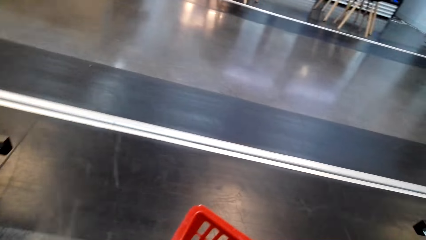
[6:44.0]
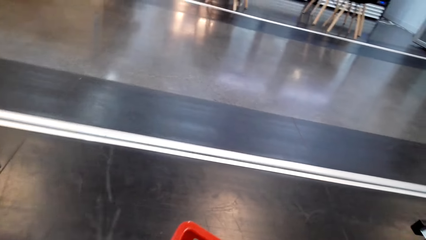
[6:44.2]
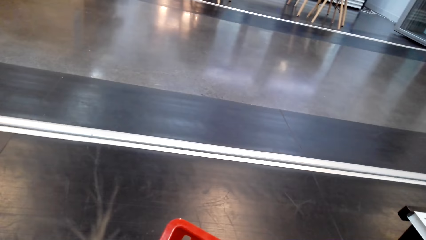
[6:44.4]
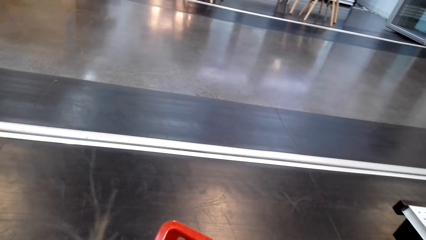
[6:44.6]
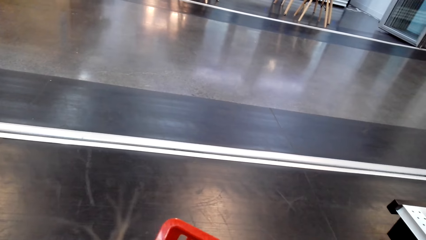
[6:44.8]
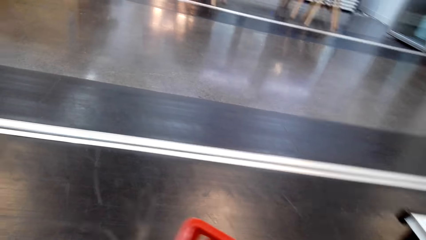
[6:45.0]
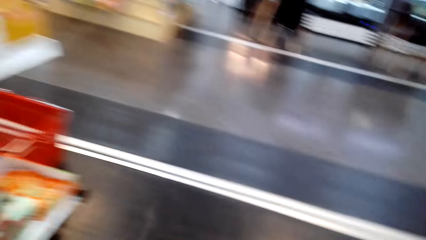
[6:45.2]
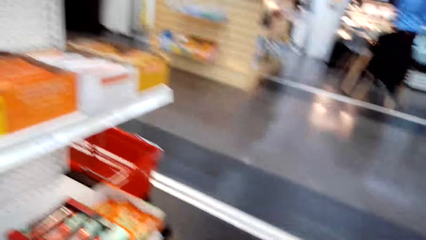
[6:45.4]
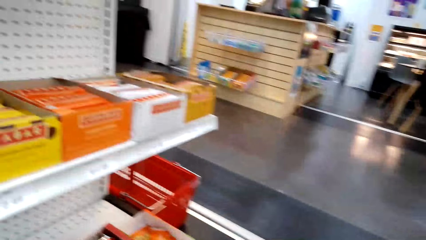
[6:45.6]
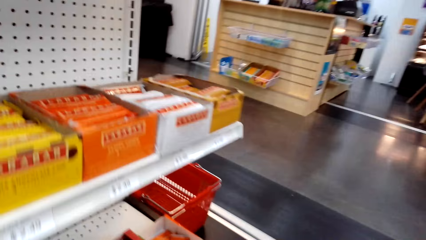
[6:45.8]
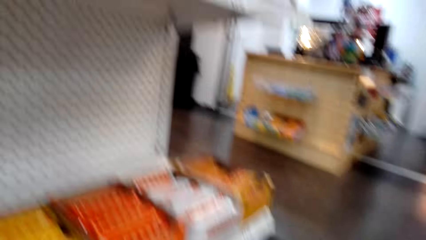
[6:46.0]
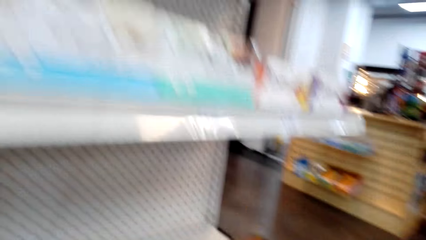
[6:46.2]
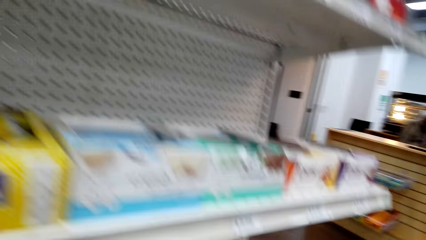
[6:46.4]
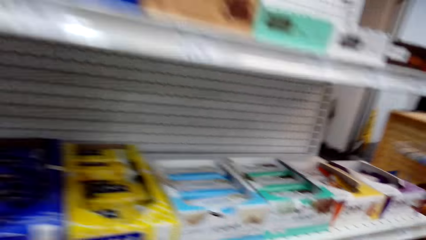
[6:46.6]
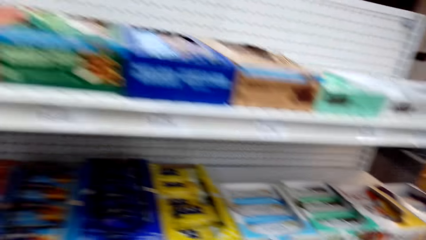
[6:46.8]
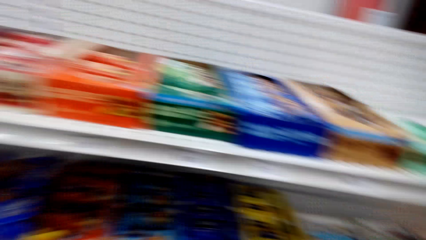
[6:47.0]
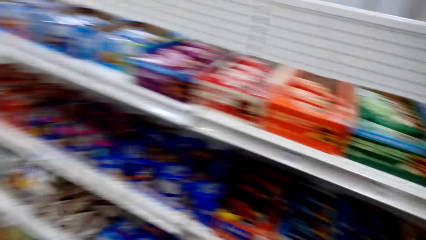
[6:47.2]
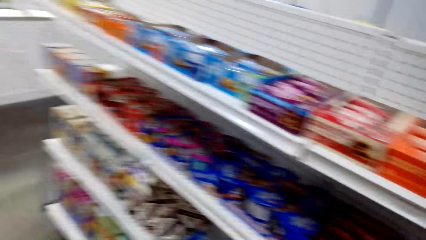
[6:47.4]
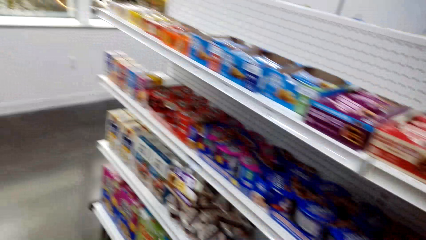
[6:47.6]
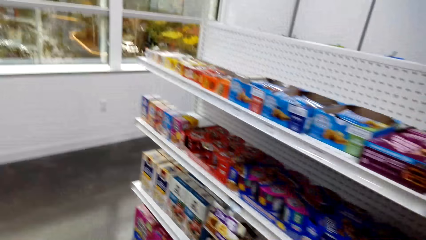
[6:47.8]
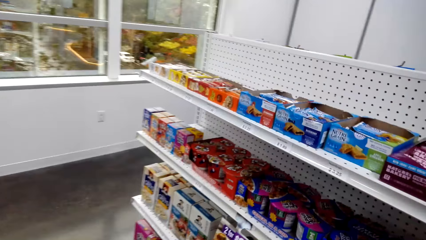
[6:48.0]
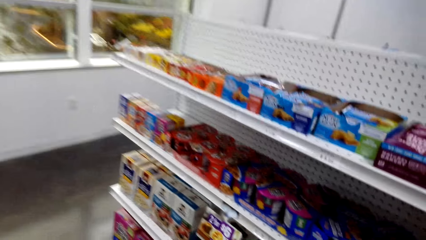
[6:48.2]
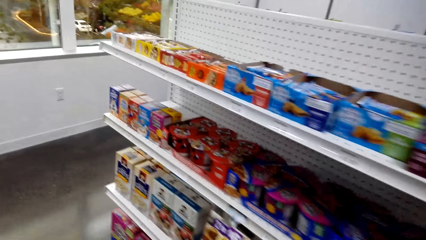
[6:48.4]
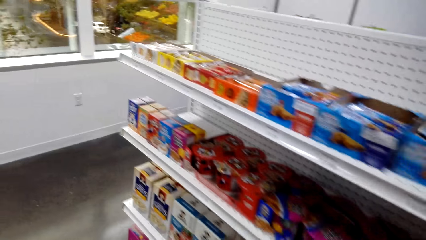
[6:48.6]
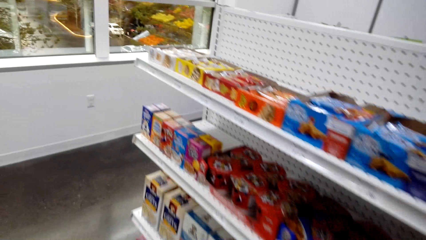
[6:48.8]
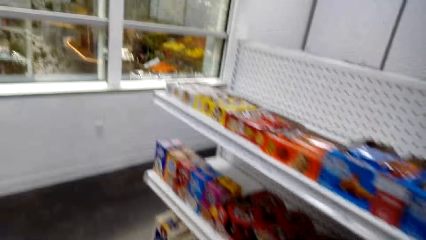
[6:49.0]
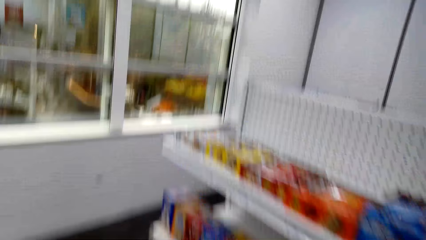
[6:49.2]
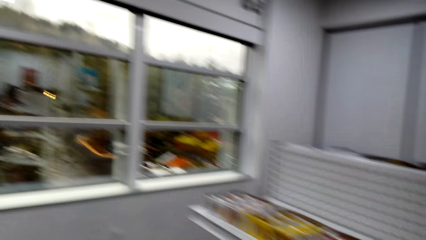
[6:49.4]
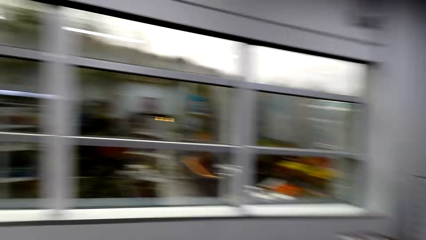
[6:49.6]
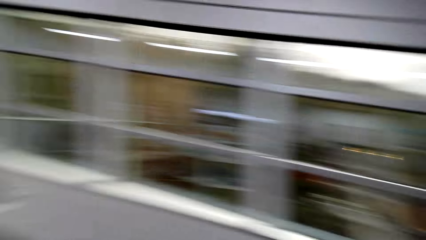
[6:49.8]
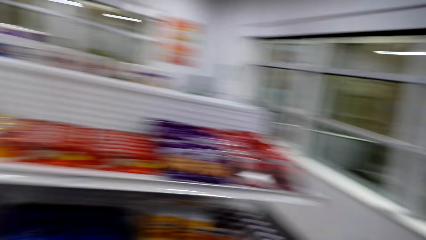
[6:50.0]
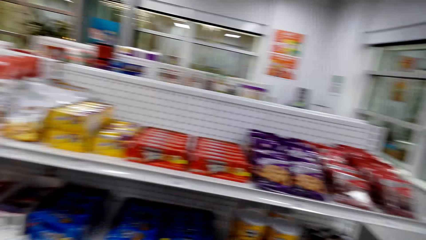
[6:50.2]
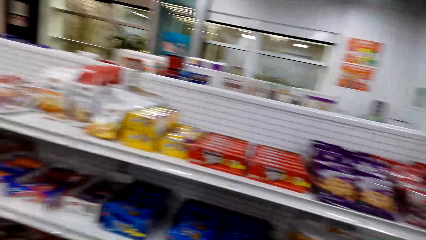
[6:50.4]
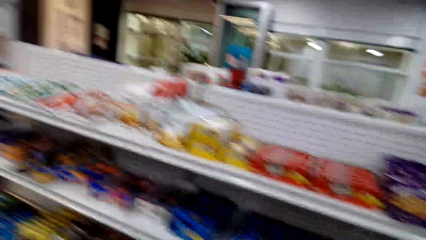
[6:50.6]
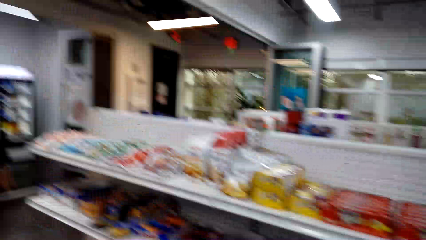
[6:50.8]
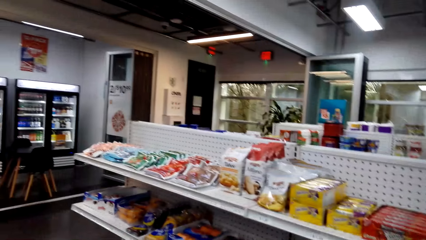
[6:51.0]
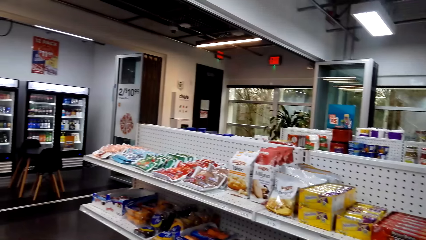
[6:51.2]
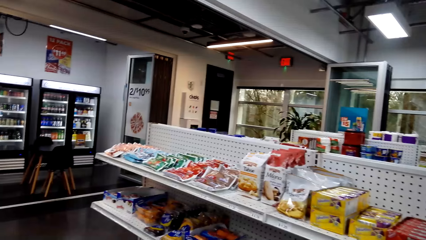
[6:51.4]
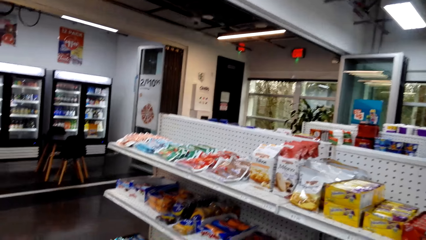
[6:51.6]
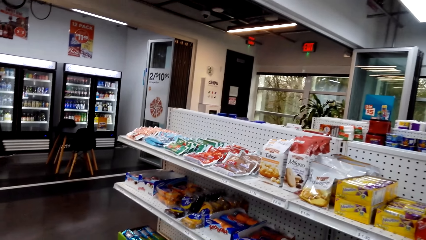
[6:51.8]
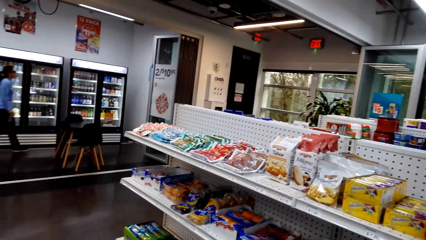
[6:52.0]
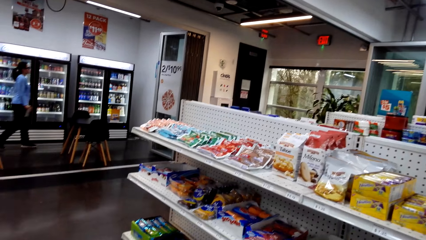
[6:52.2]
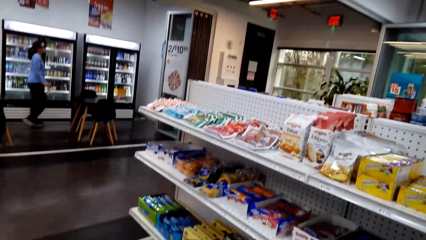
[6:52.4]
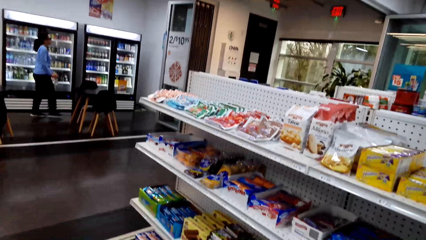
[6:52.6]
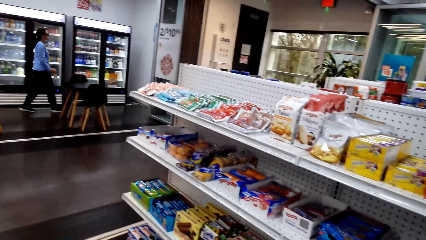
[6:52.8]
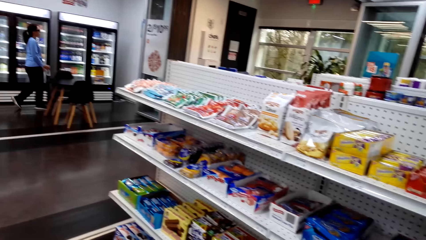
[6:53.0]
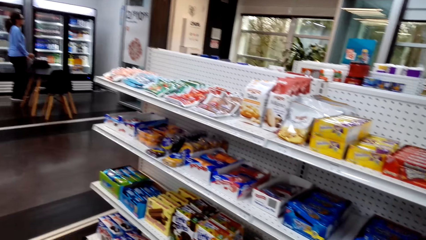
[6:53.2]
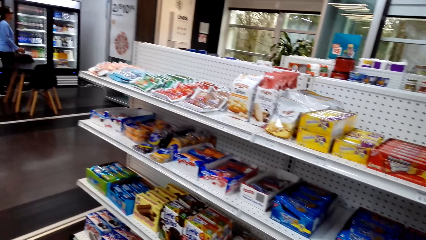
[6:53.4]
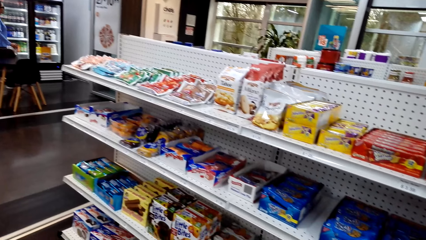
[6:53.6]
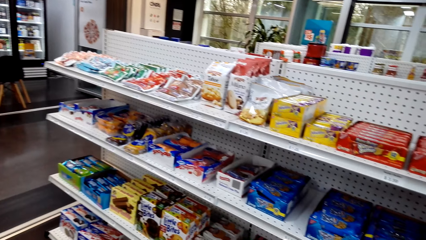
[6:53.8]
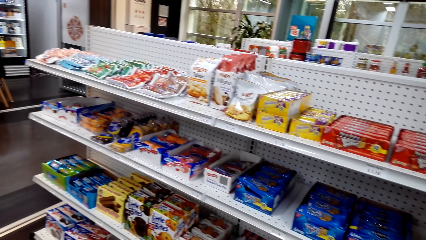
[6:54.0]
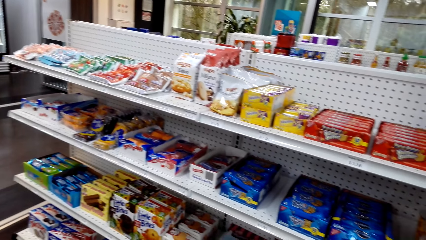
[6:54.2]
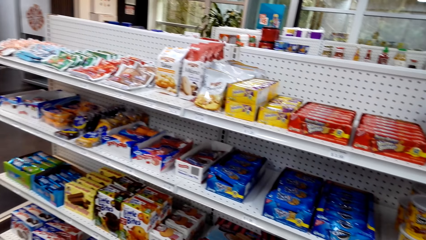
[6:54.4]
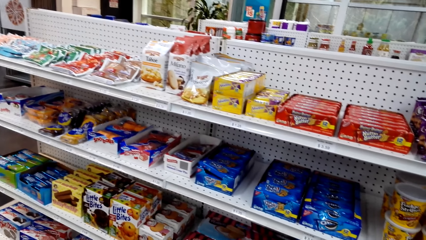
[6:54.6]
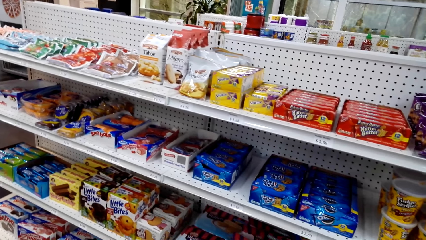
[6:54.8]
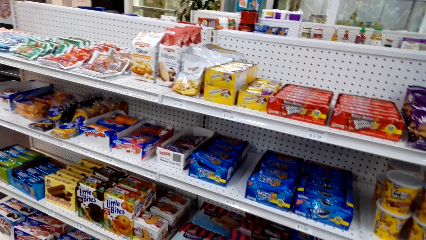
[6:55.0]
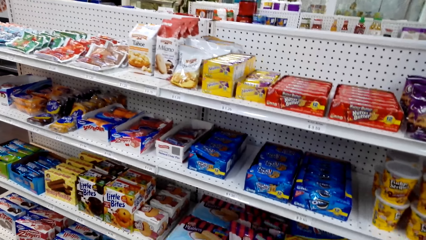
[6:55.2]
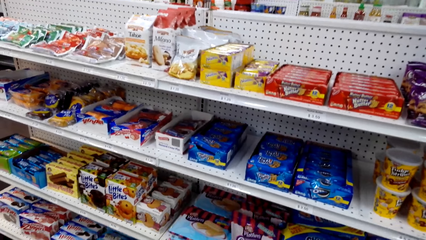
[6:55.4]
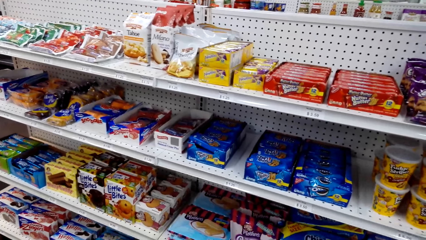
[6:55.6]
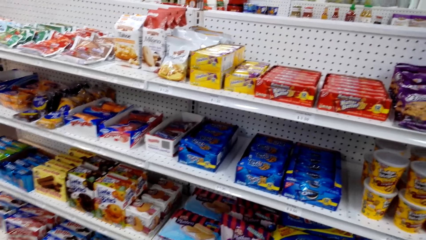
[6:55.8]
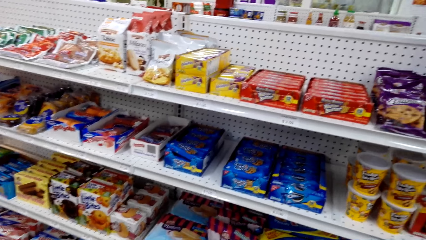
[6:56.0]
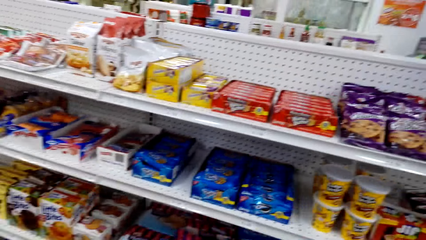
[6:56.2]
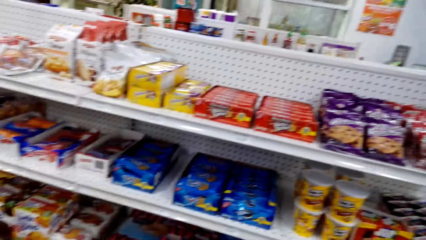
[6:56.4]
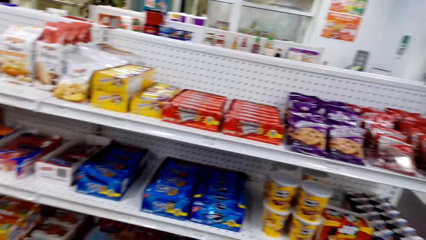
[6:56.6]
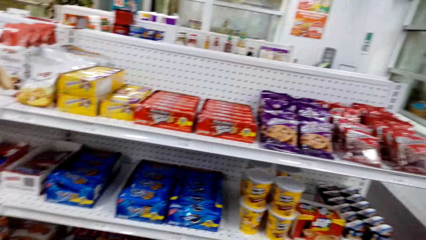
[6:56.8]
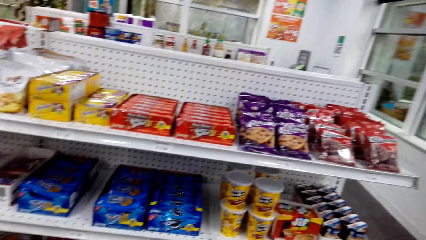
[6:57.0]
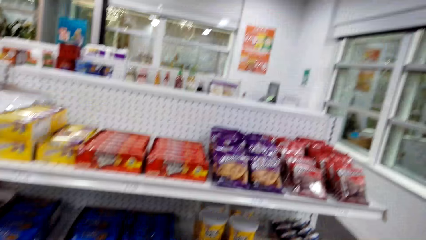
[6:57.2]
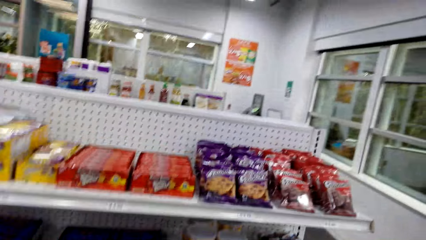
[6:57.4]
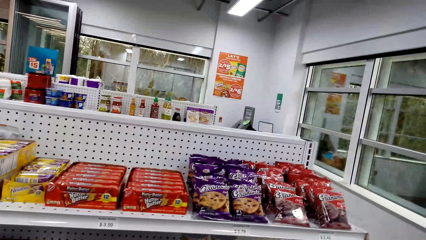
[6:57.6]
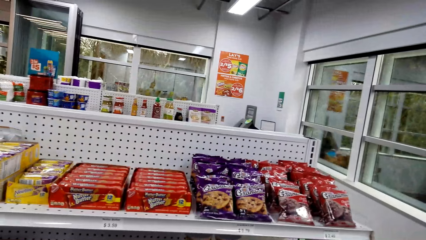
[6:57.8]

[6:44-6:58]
The camera wearer puts the candy bar in to the shopping basket. They stand up right with the basket, and walk around the store. A person walks around the store.
